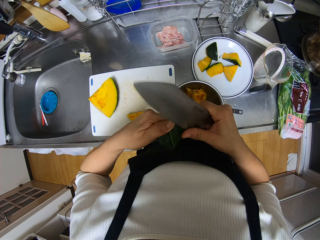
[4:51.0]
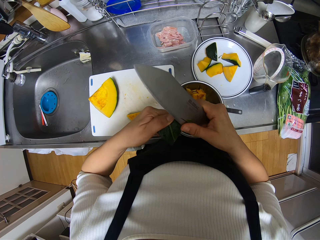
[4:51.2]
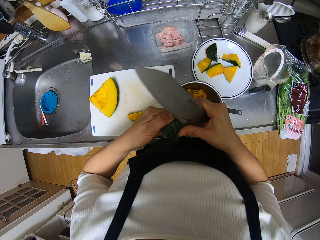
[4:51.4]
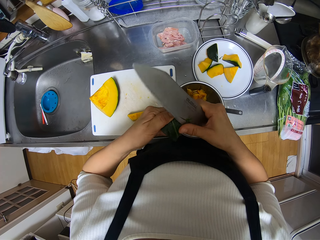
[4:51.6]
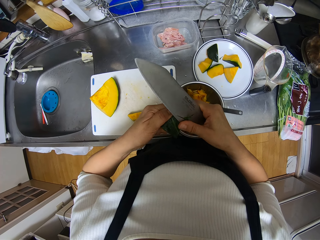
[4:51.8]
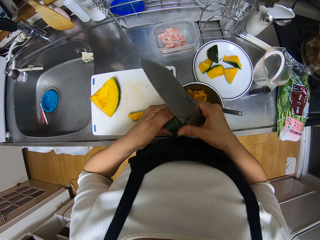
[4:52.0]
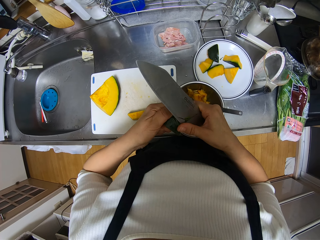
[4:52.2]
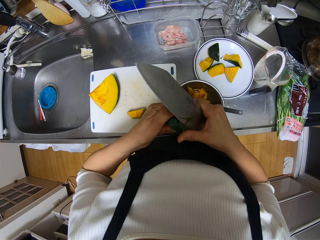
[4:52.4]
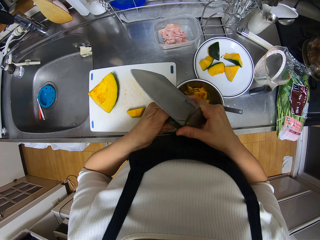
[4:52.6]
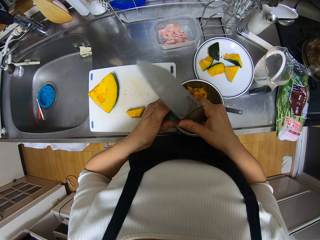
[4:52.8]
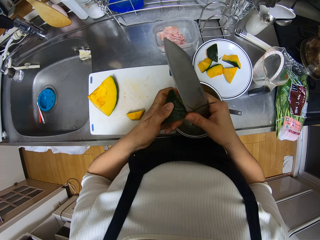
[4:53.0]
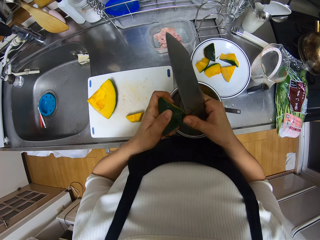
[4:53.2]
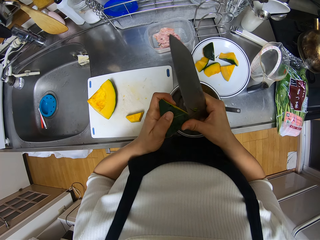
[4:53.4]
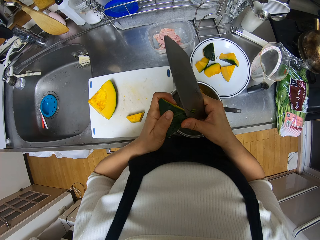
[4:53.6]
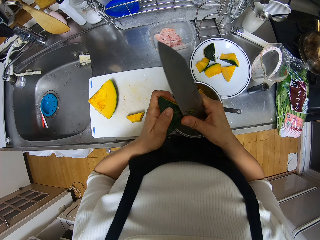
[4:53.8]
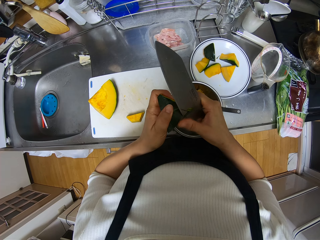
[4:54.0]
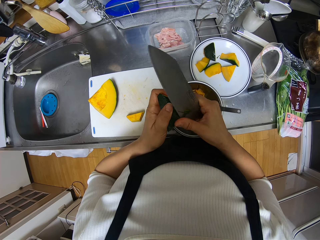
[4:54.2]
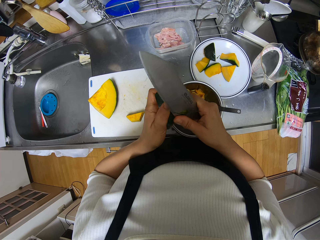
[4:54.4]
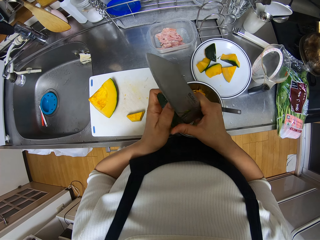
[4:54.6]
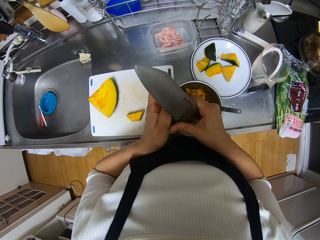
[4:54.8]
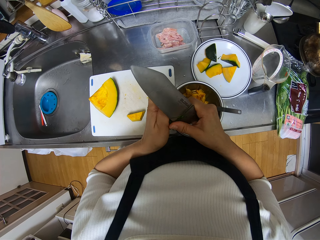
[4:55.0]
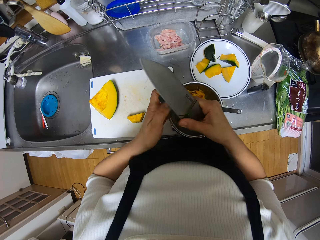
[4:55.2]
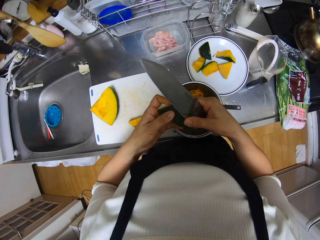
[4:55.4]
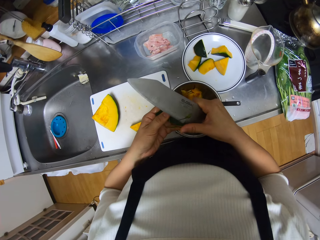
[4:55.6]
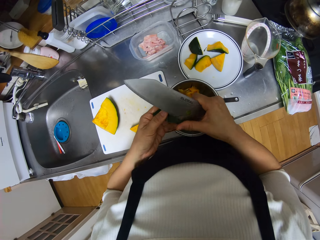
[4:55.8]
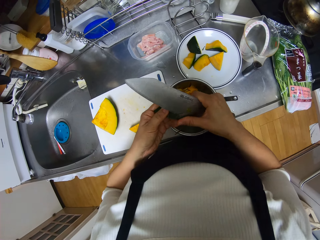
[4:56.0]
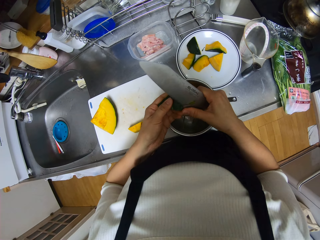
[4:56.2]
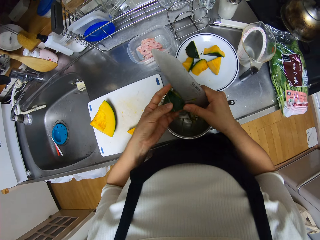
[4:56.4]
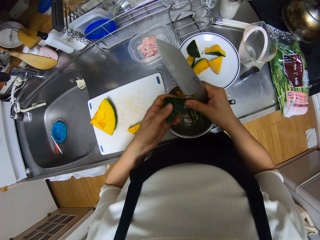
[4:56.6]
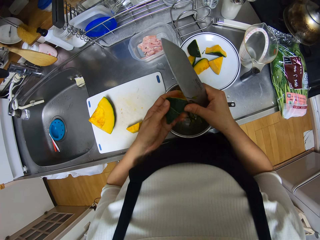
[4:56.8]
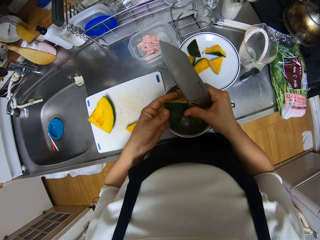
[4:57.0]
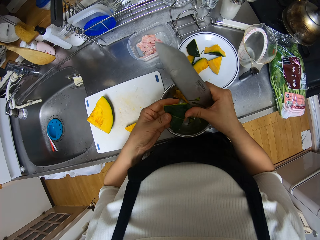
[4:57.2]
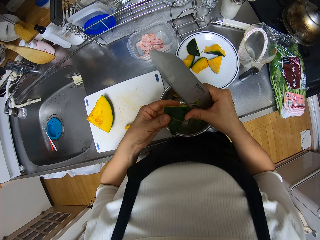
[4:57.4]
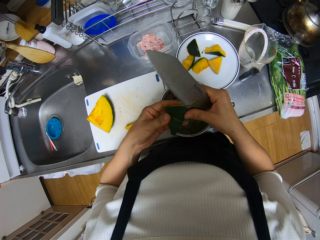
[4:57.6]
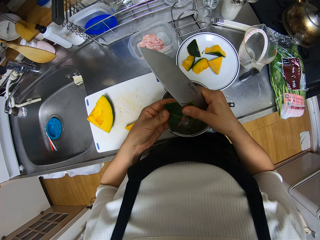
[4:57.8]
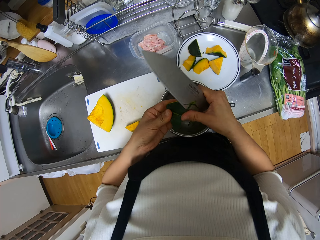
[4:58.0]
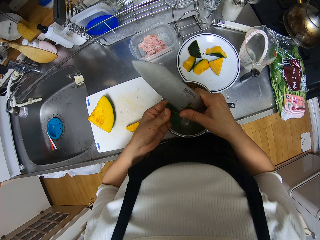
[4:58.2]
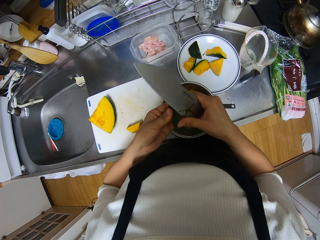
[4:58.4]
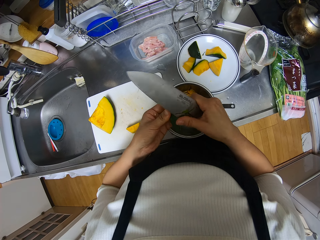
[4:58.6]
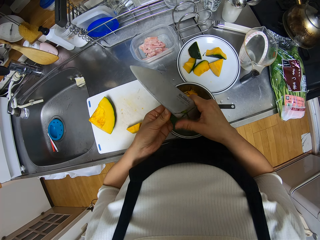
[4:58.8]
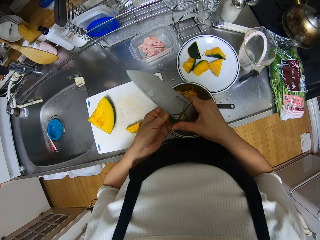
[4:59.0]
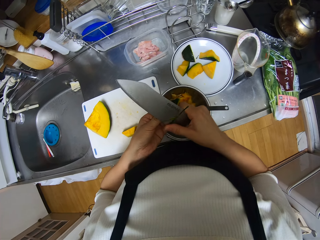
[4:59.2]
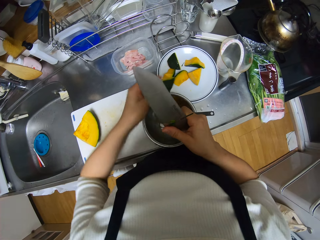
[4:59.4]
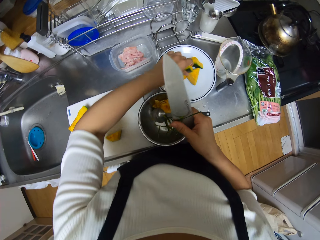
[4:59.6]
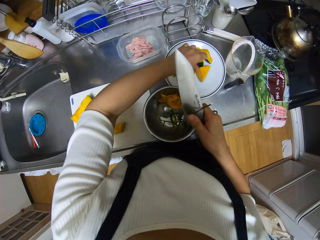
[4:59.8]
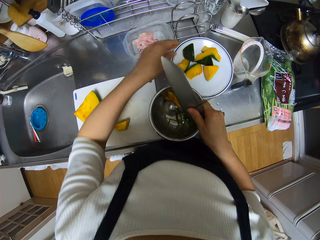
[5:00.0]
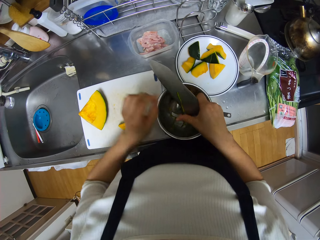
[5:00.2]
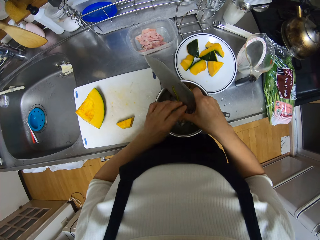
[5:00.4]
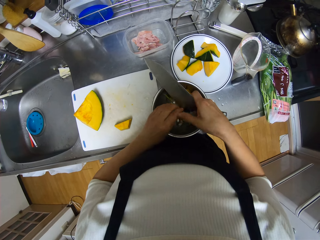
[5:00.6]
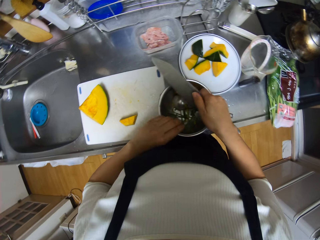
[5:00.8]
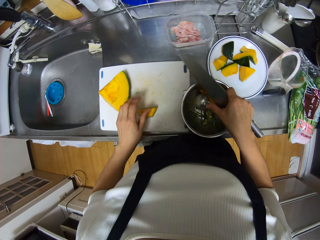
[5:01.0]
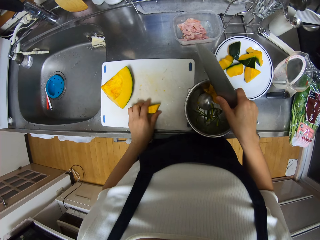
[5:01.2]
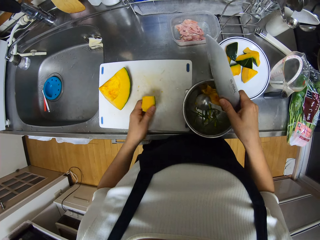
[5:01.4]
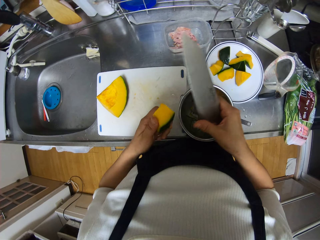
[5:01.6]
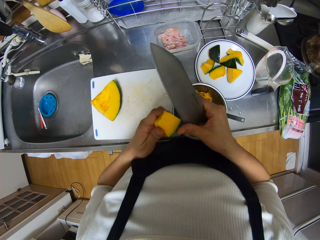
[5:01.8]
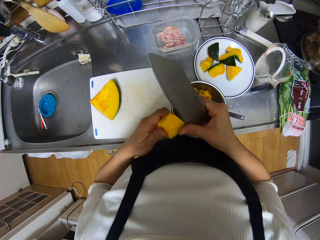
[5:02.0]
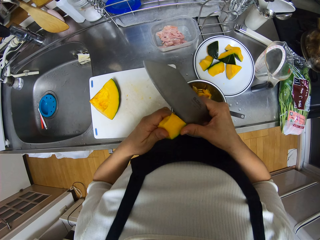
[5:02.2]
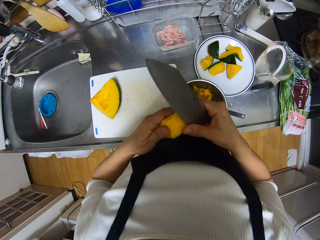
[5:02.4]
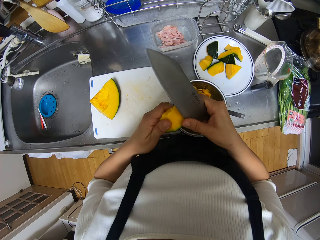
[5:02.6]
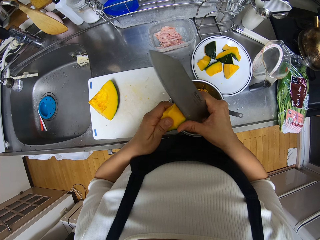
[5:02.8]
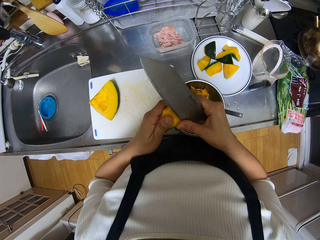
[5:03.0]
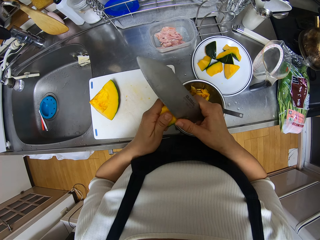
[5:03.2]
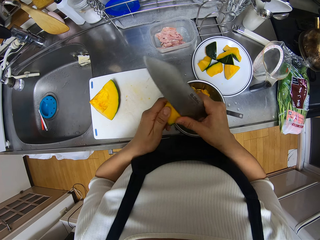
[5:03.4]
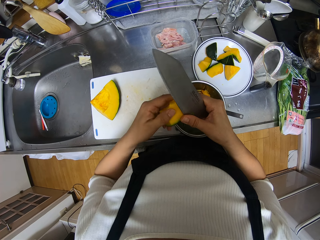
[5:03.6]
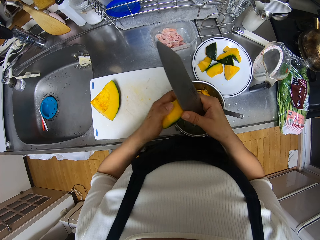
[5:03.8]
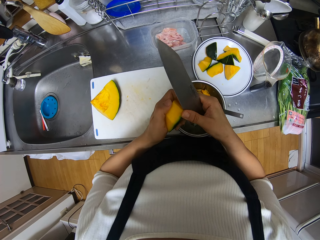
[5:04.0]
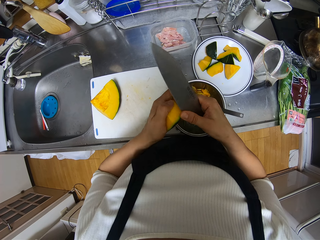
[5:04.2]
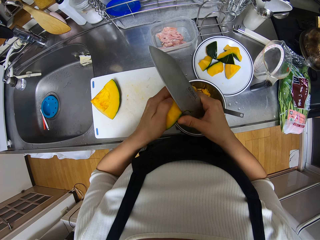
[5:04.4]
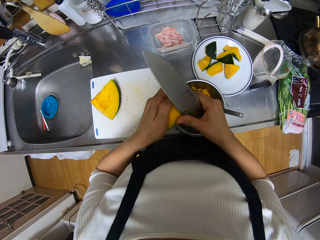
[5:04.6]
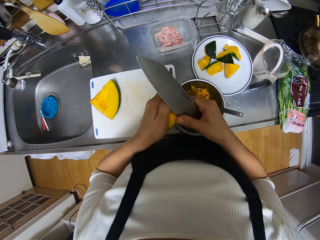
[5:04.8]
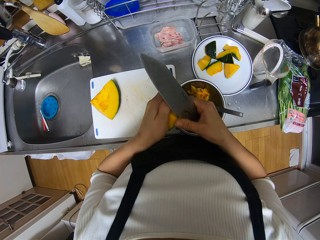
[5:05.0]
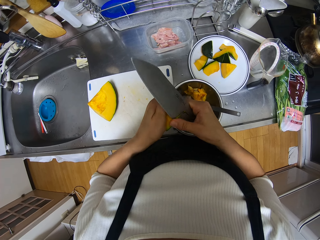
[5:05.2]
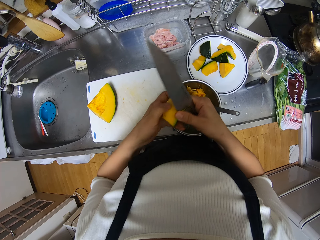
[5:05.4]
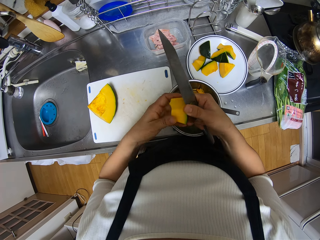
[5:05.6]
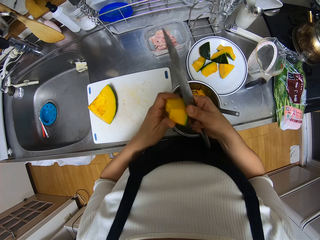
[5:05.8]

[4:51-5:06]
The camera wearer peels the pumpkin. She drops the other piece of pumpkin on the plate. She puts the shaved edges into the stainless bowl. She picks another piece of pumpkin from the chopping board with her left hand. She shaves off the edge of the other piece of pumpkin with the knife.

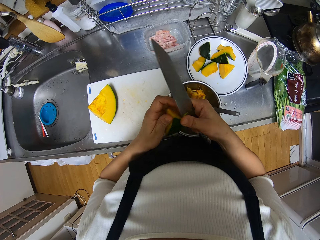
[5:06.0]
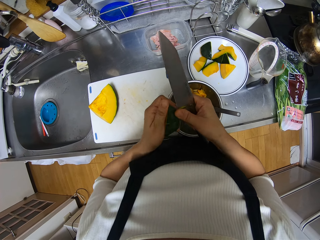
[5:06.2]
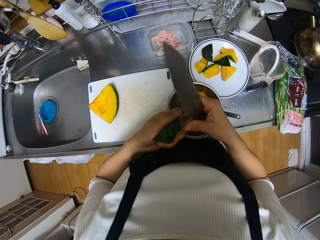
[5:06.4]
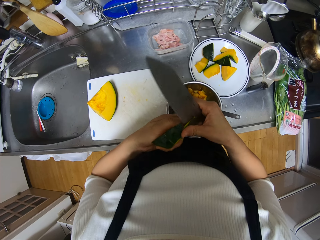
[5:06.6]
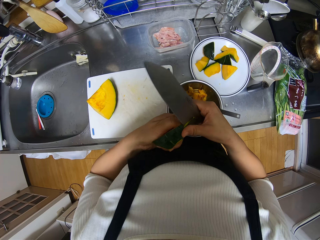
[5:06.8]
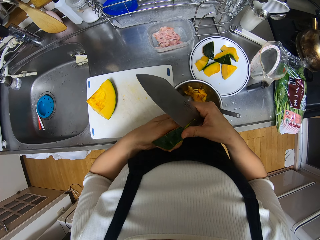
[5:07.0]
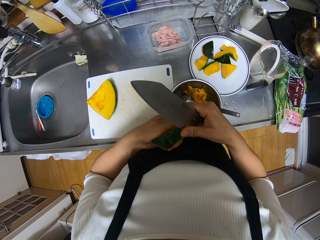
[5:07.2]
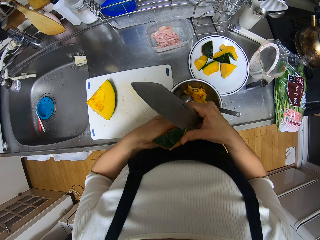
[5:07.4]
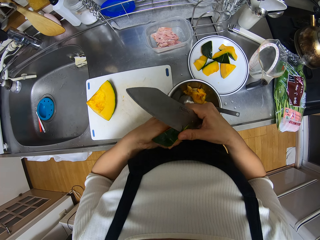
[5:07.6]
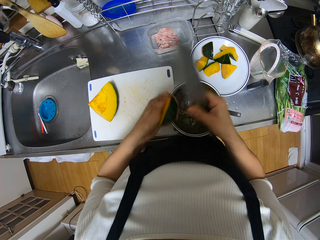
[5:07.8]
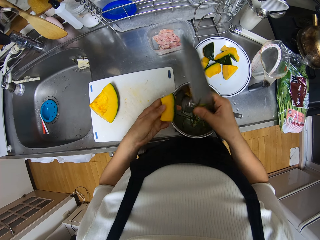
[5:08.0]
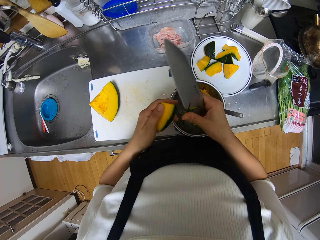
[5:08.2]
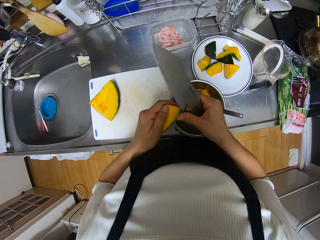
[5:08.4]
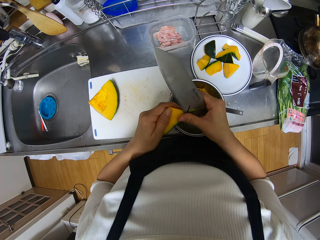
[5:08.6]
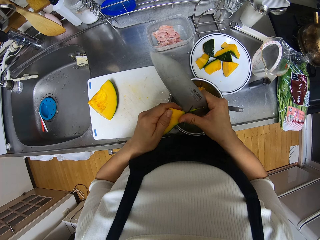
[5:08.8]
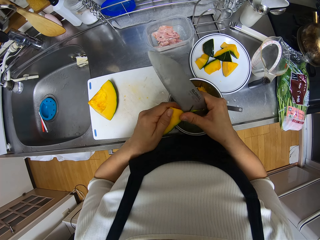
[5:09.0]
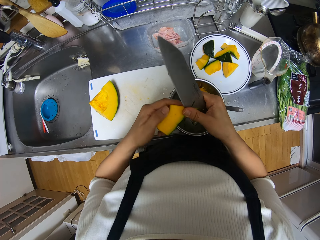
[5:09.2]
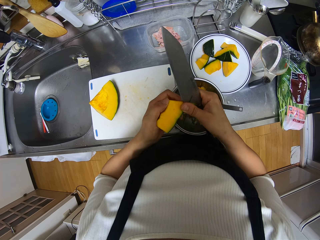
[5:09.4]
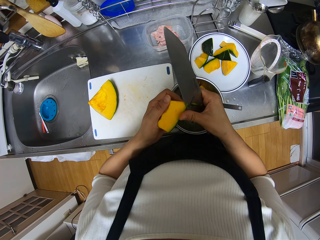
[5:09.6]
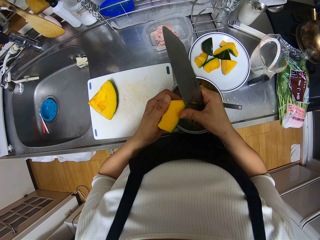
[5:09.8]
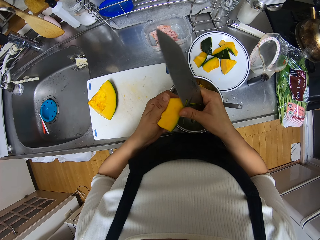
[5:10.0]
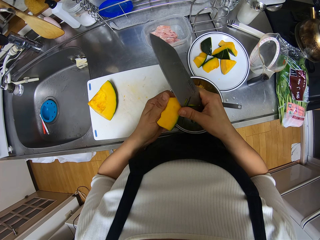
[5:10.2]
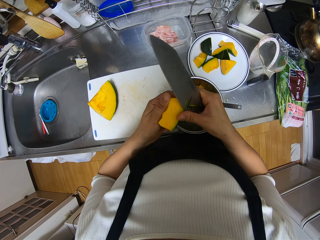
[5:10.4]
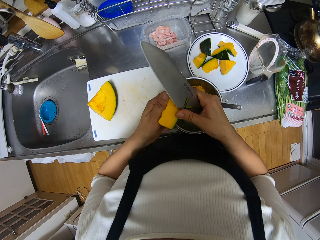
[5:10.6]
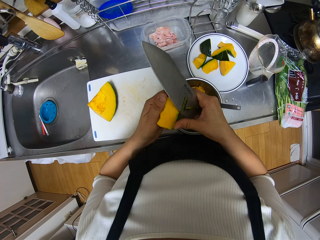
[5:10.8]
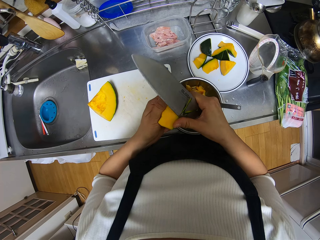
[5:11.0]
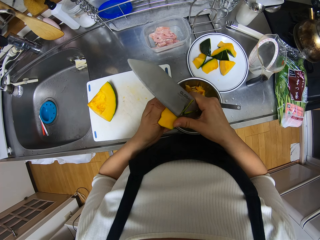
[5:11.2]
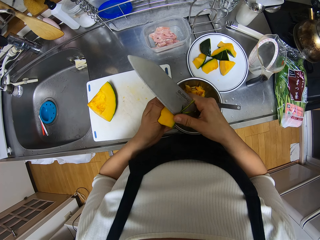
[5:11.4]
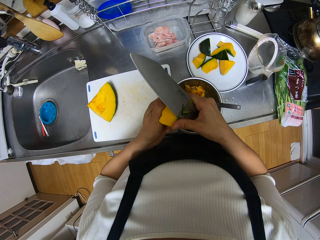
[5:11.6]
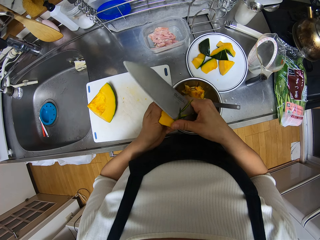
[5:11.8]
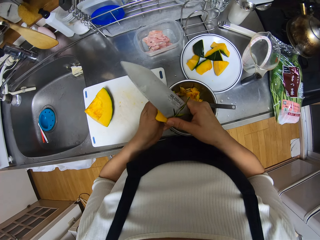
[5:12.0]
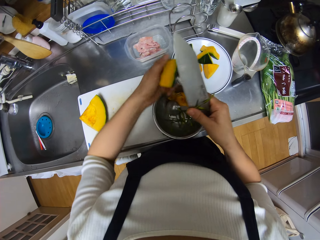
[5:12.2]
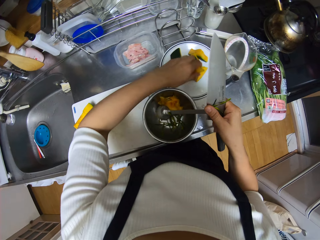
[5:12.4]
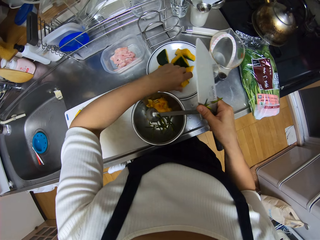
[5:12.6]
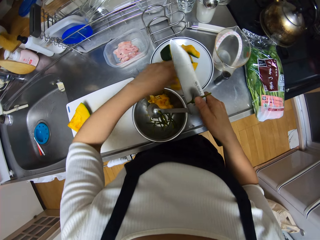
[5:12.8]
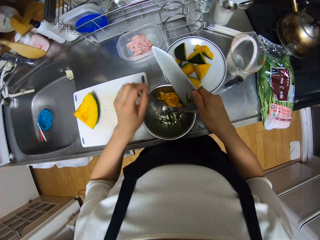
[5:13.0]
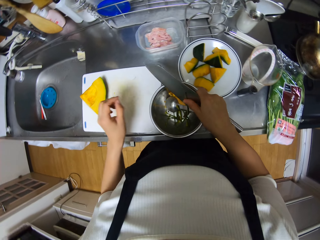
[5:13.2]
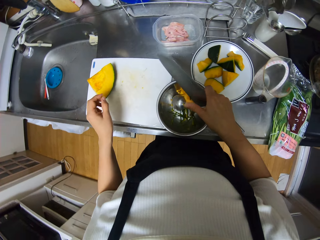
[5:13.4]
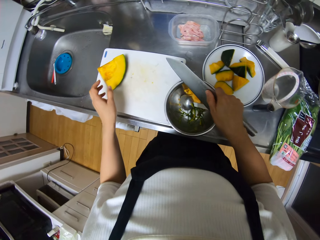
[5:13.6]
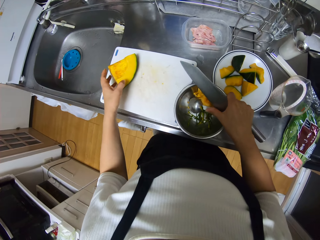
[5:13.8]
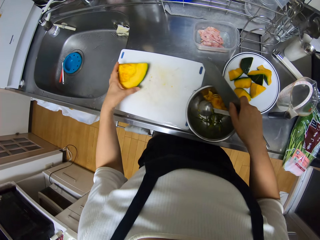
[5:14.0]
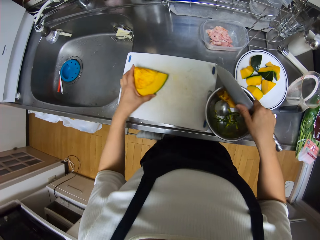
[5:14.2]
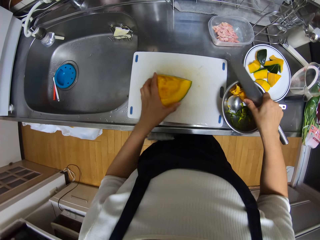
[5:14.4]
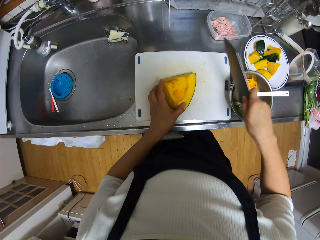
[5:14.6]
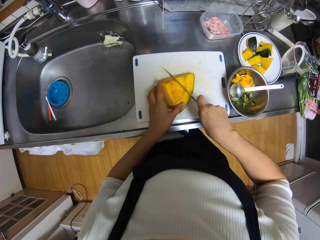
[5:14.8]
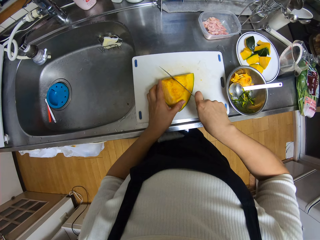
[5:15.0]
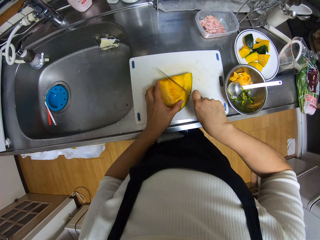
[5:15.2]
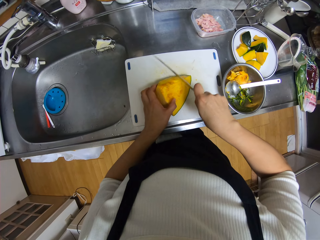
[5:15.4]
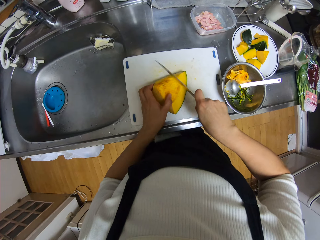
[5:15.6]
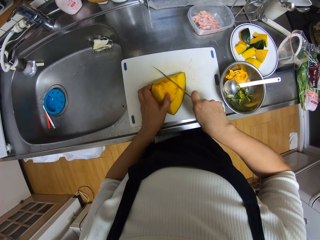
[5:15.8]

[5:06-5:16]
The camera wearer shaves off the edge of the other piece of pumpkin with the knife. She drops the other piece of pumpkin on the plate. She puts the shaved edges into the stainless bowl. She moves another piece of pumpkin on the chopping board with her left hand. She takes the pumpkin. She cuts the piece of pumpkin into smaller pieces with the knife on the chopping board.
